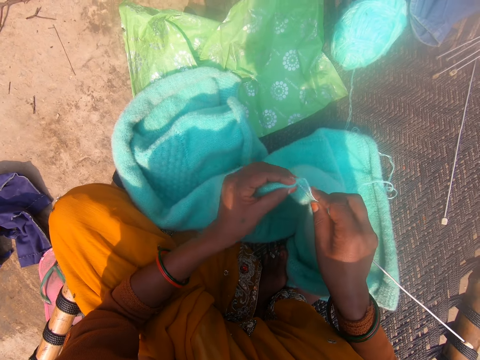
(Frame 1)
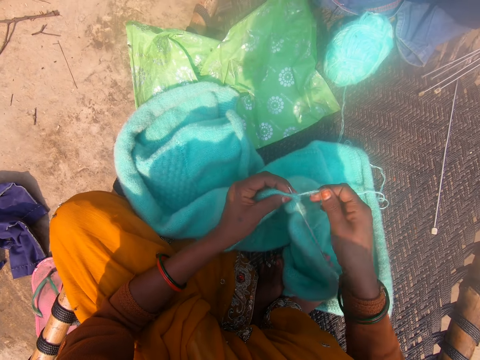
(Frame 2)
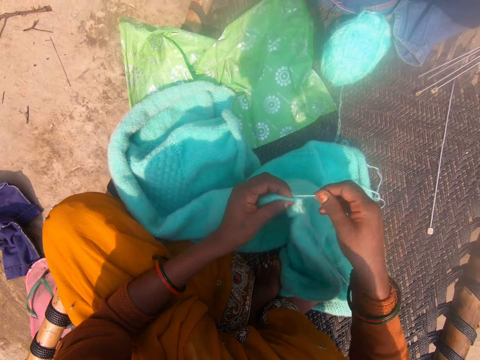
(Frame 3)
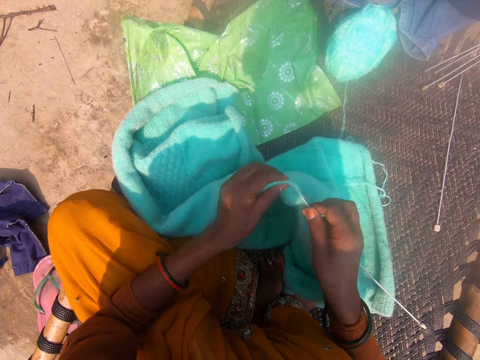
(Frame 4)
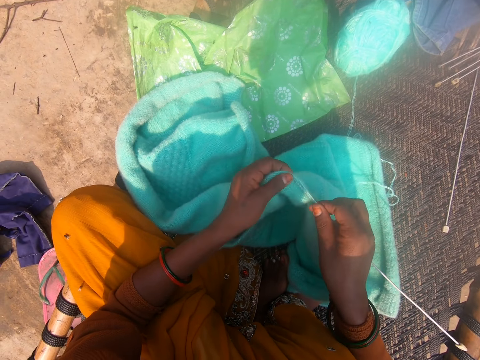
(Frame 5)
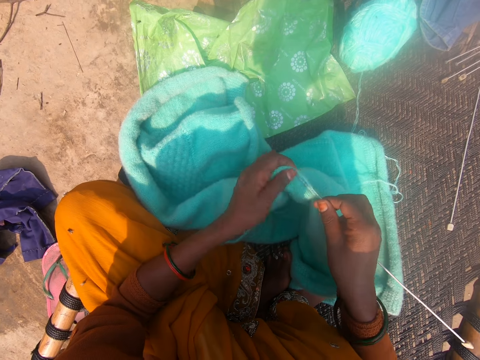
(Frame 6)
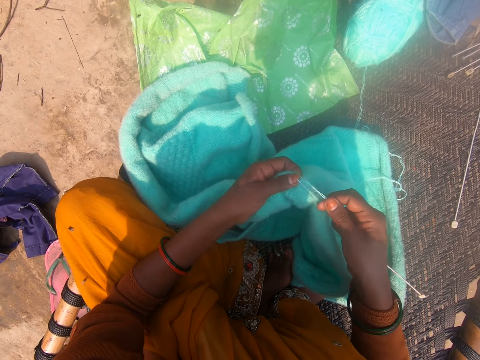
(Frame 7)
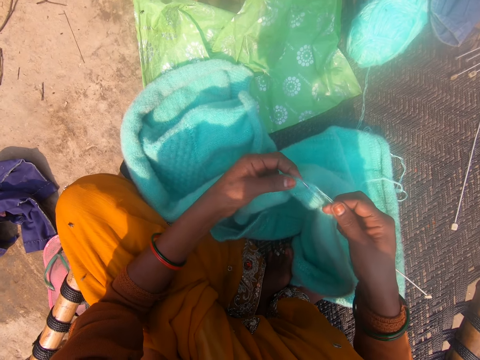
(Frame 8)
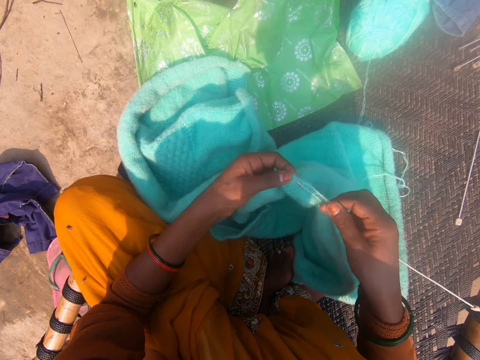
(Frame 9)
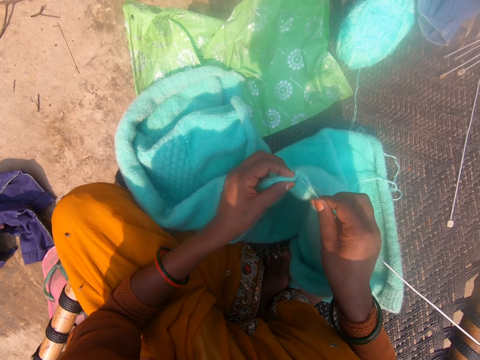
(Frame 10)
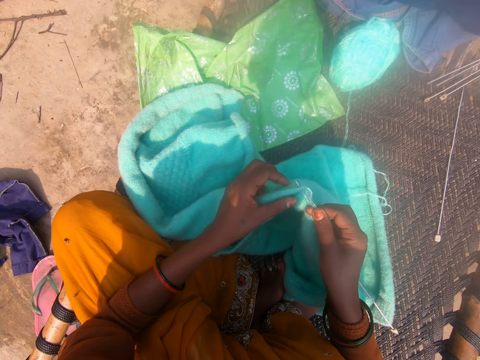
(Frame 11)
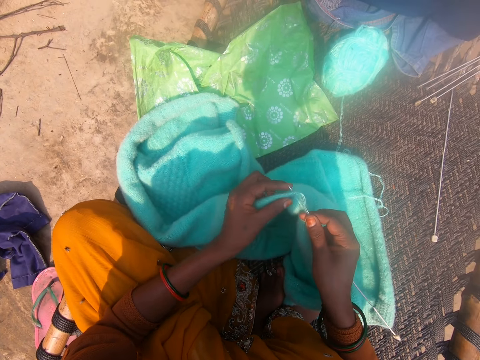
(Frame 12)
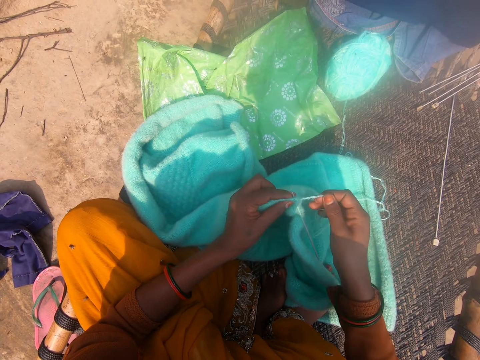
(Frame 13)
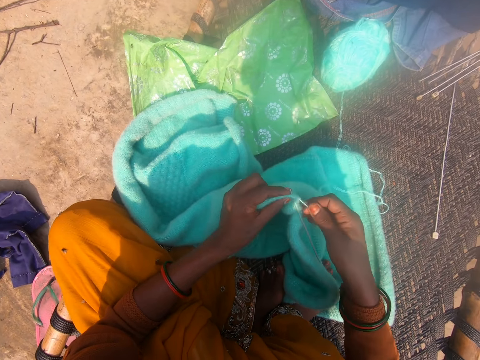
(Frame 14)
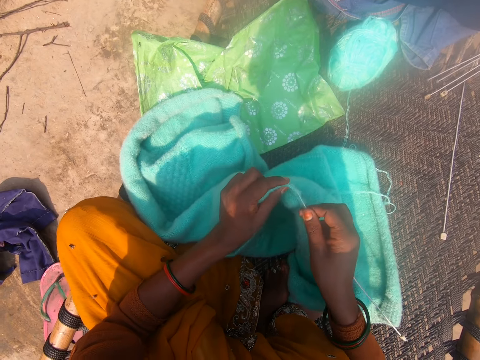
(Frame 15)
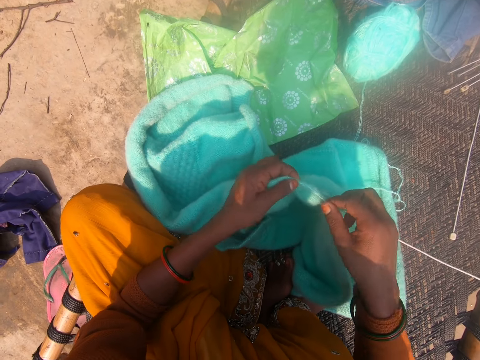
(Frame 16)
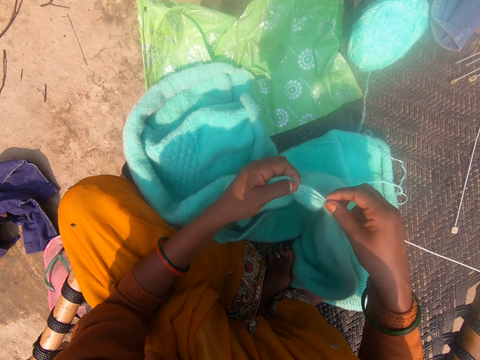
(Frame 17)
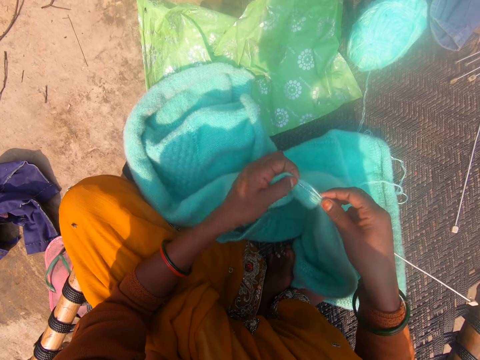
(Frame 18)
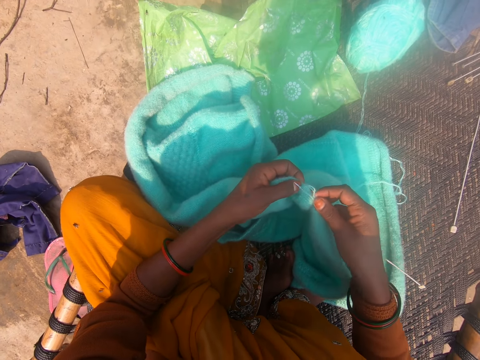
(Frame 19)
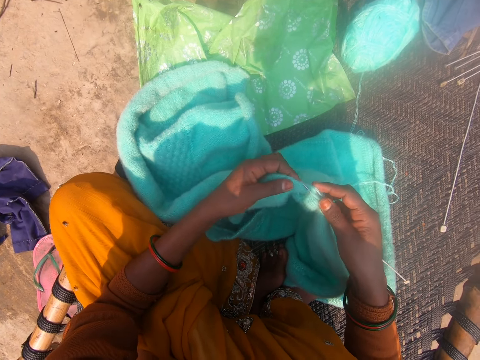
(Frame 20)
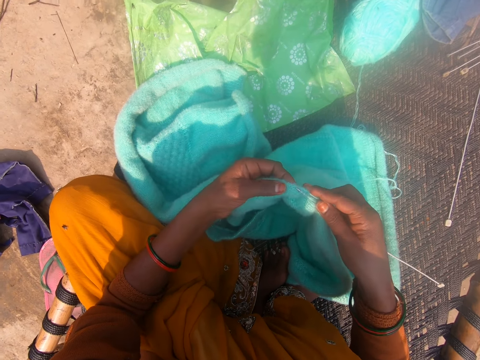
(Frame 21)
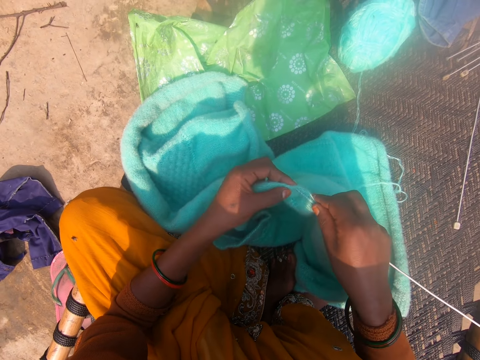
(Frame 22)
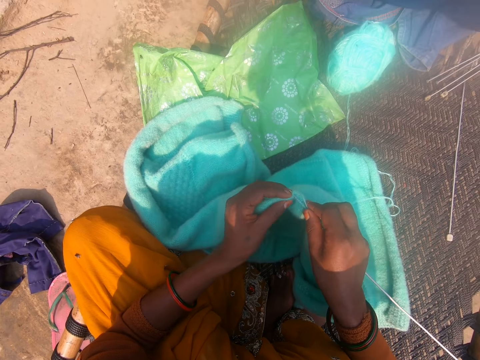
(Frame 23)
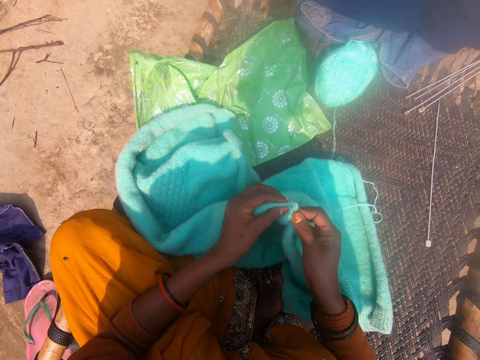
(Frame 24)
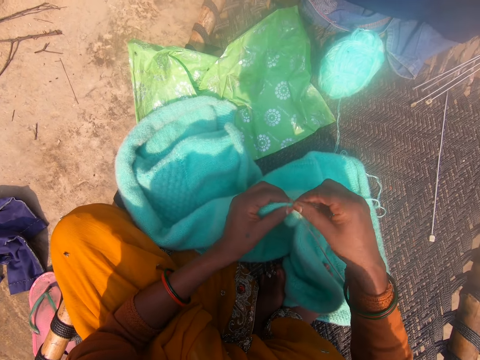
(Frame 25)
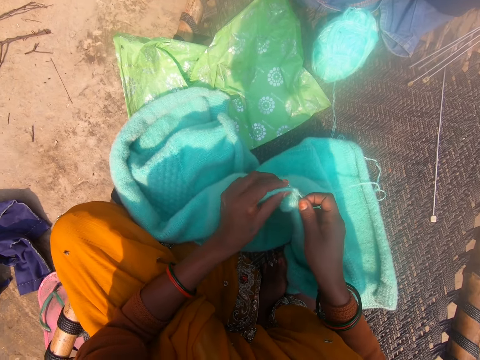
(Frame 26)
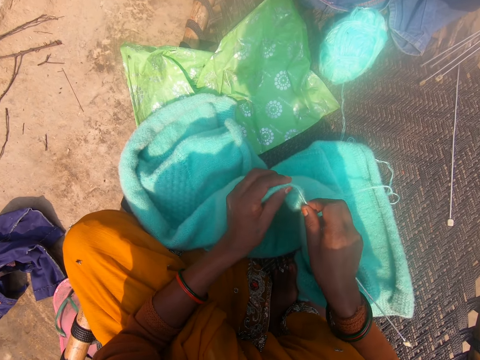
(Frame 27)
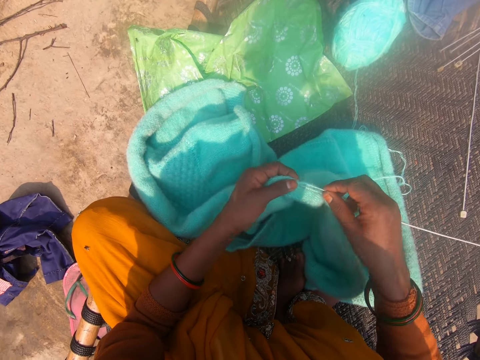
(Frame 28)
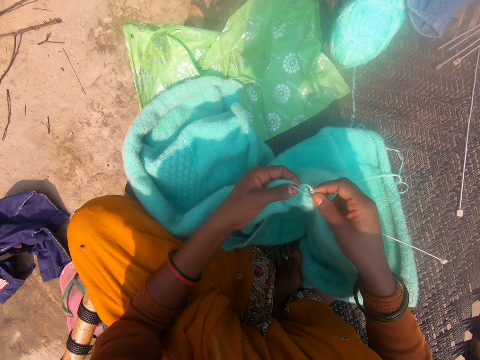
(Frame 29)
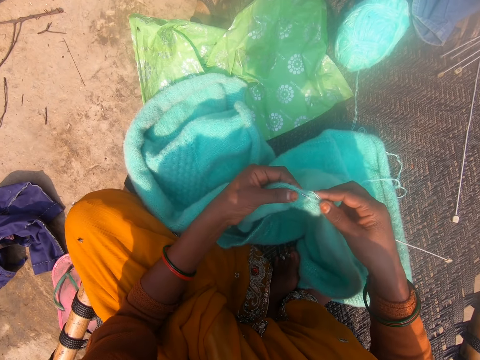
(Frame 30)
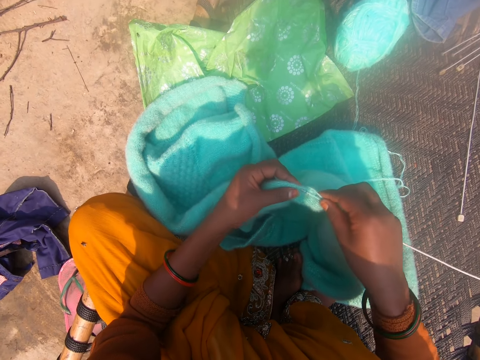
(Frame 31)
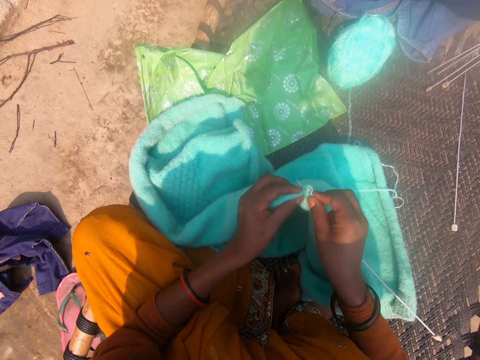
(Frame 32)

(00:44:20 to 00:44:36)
The camera wearer rolls the thread around the crochet. They sew the sweater. They roll the thread around the crochet. They sew the sweater. They roll the thread around the crochet. They sew the sweater.

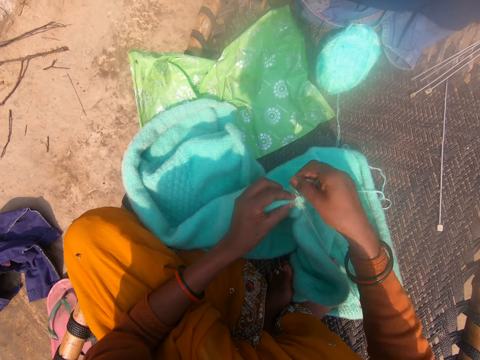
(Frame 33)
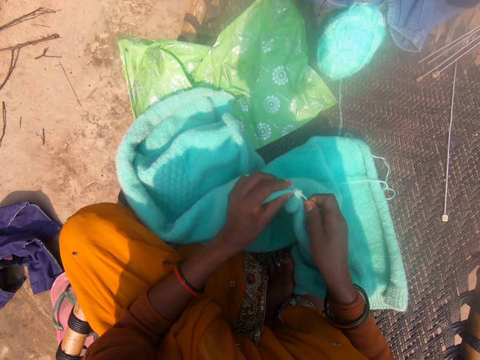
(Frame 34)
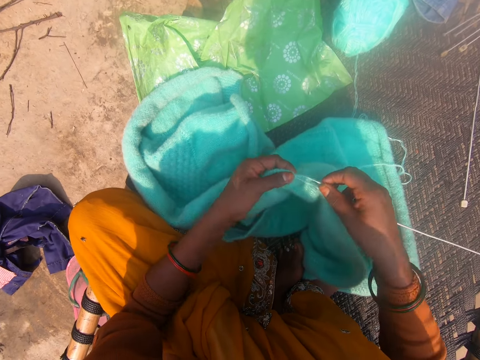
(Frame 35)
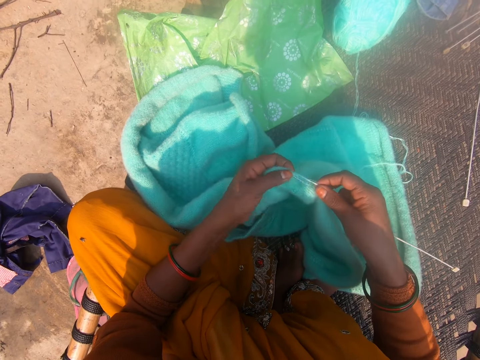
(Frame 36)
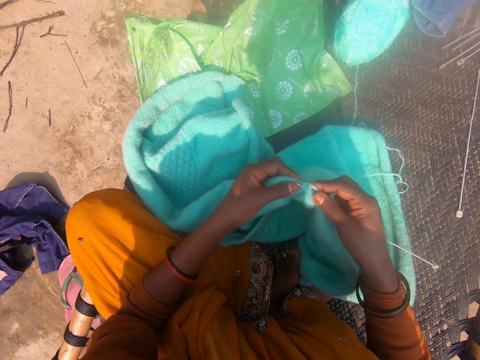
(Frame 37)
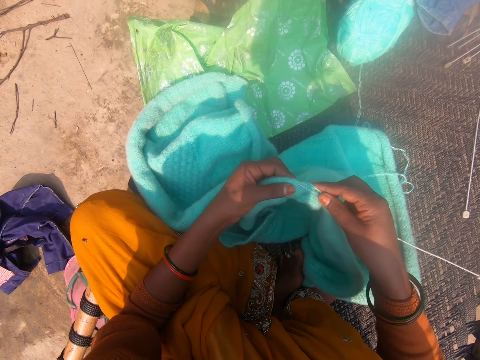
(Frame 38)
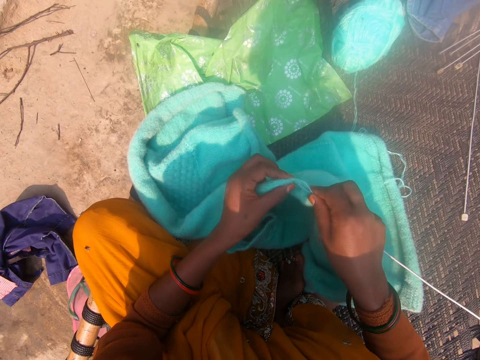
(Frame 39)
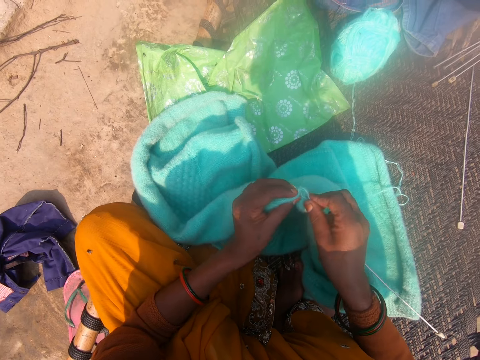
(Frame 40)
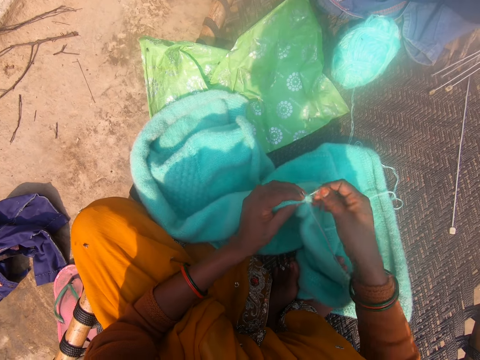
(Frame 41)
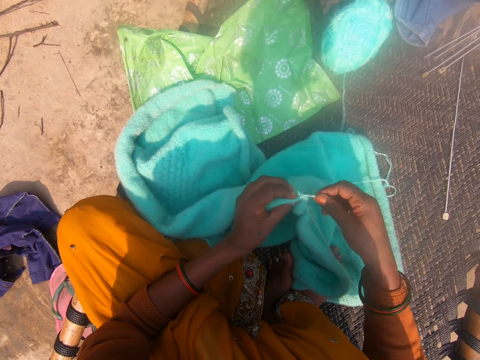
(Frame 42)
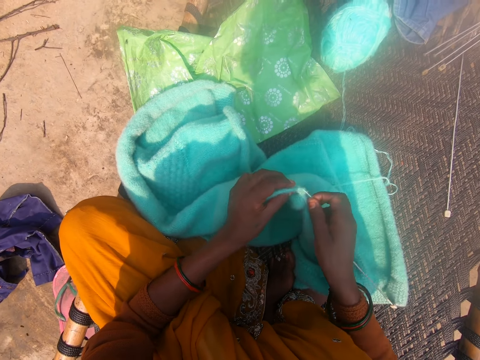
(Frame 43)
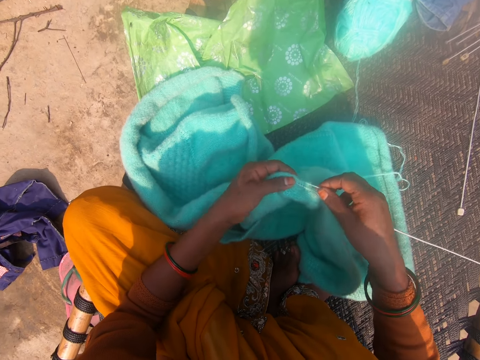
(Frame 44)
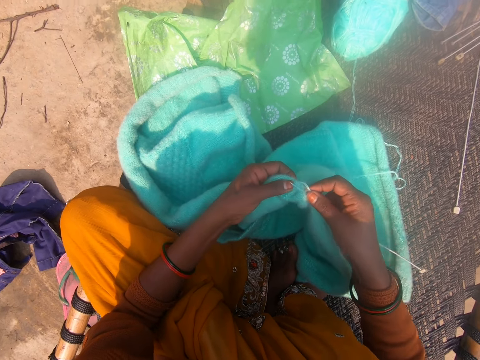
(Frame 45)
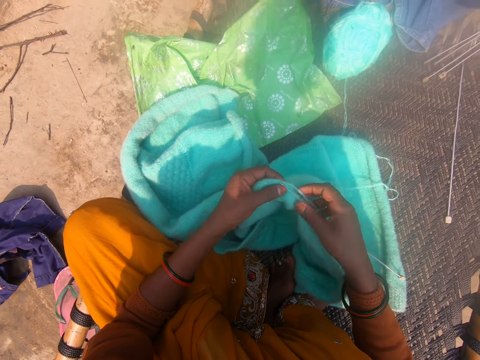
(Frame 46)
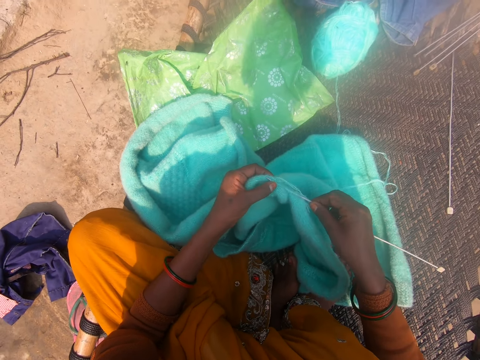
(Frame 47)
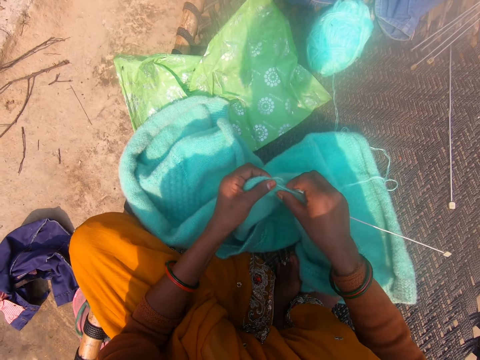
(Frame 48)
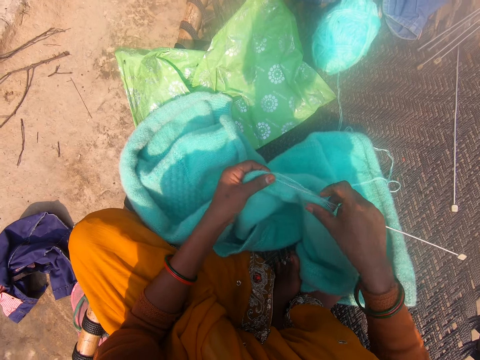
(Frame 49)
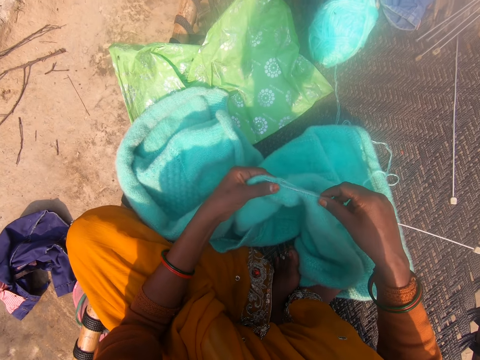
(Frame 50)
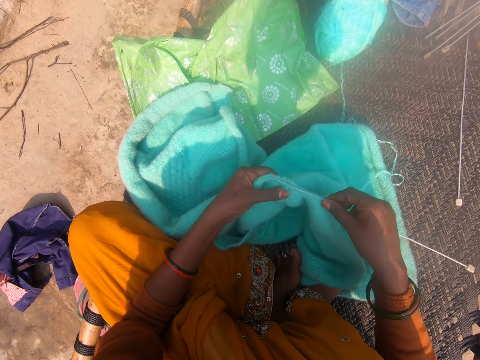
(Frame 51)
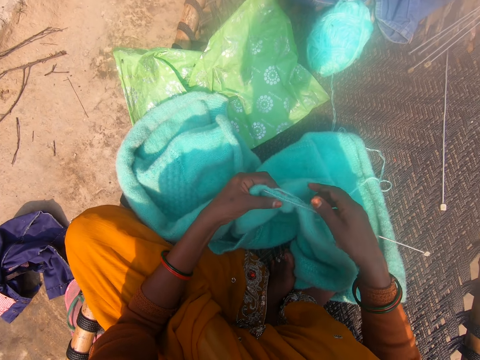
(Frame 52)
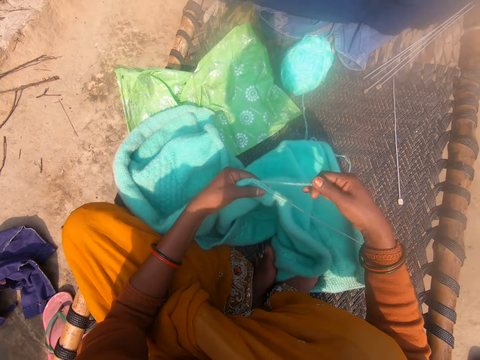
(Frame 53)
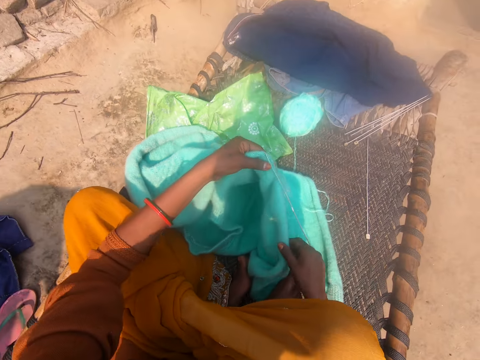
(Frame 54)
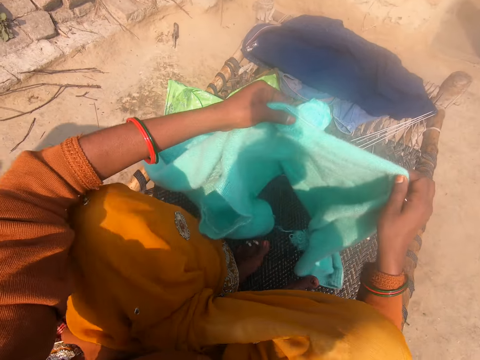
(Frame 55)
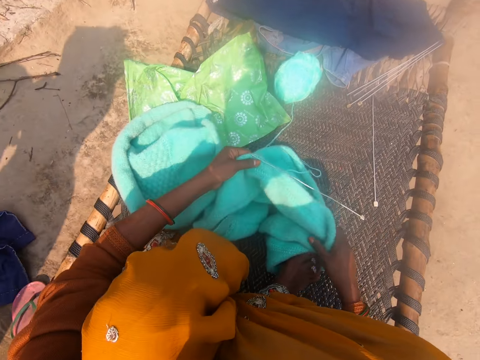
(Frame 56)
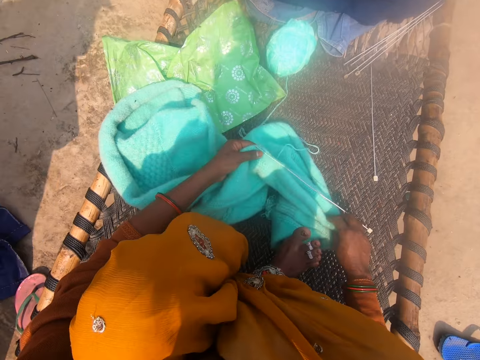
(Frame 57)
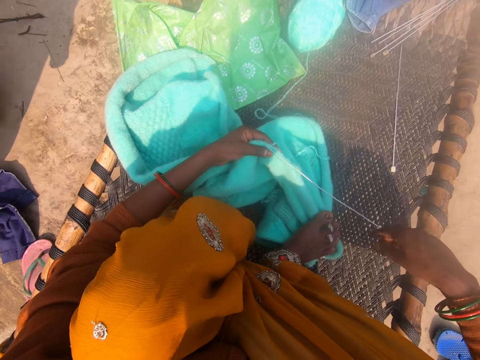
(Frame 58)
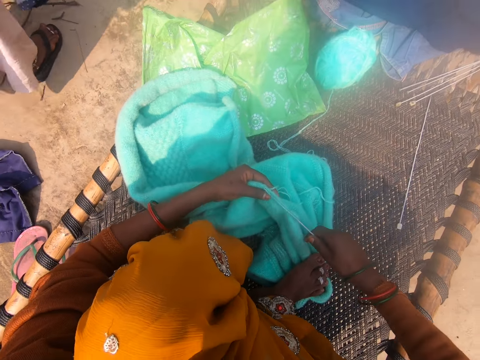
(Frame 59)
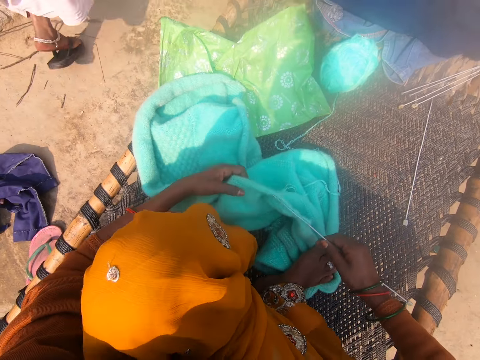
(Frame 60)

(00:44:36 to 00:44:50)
The camera wearer rolls the thread around the crochet. They sew the sweater. They roll the thread around the crochet. They sew the sweater. They hold the sweater. They hold the thread. They adjust the cardigan on the mat. They lift the sweater. They put the sweater on the woven table. They put the leg on the sweater.
